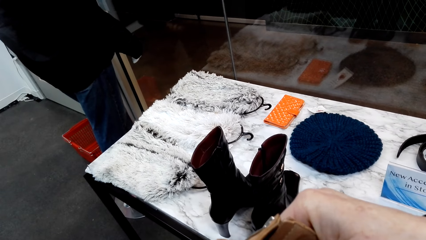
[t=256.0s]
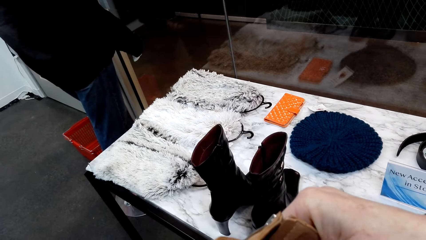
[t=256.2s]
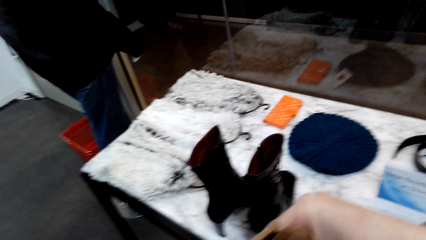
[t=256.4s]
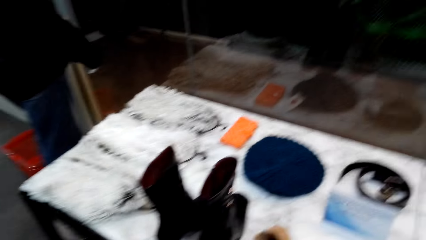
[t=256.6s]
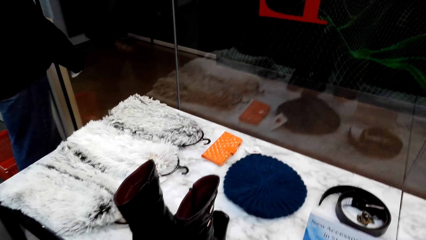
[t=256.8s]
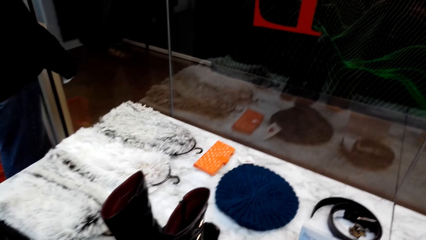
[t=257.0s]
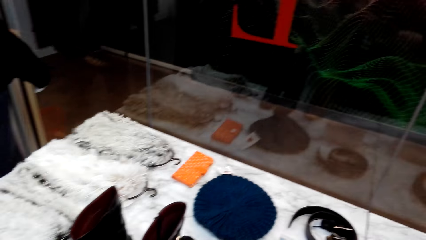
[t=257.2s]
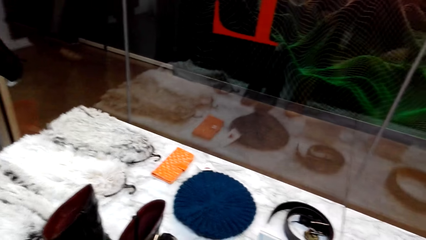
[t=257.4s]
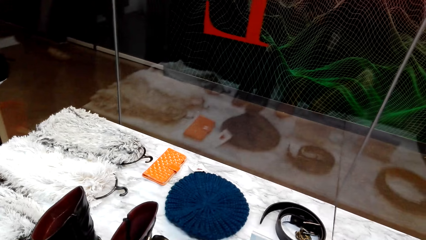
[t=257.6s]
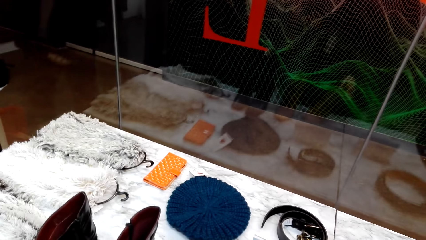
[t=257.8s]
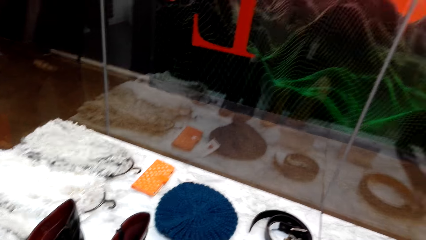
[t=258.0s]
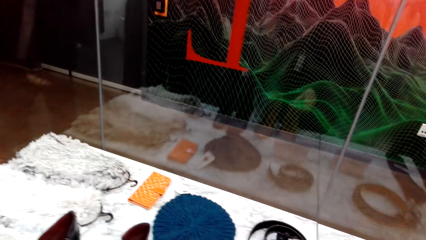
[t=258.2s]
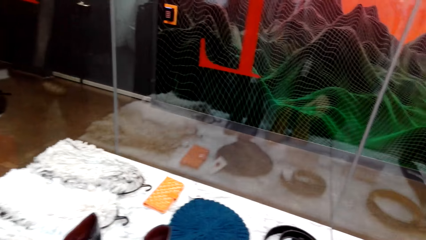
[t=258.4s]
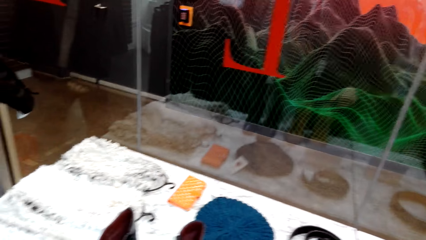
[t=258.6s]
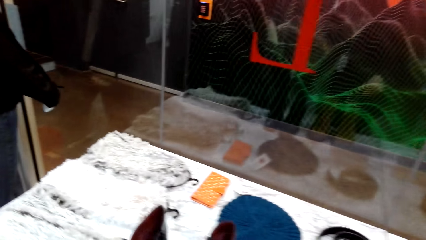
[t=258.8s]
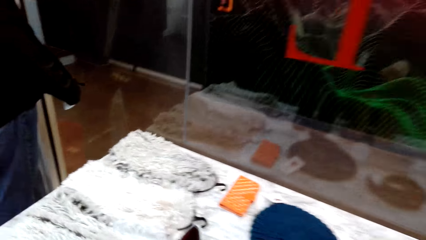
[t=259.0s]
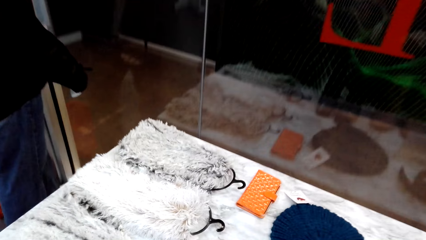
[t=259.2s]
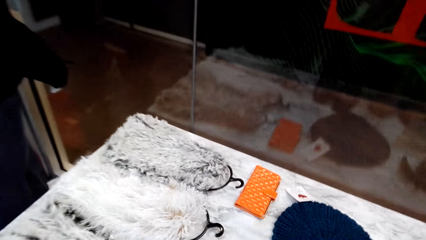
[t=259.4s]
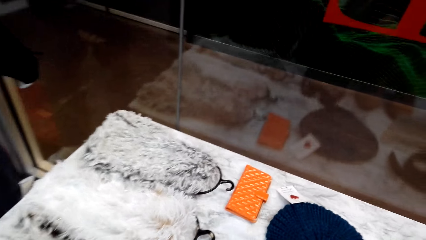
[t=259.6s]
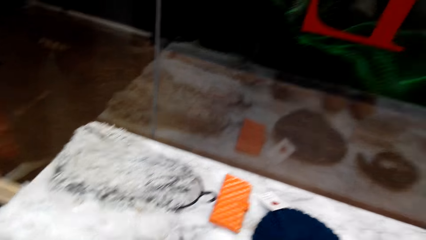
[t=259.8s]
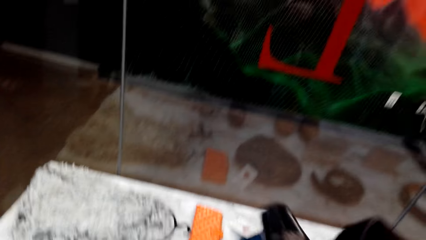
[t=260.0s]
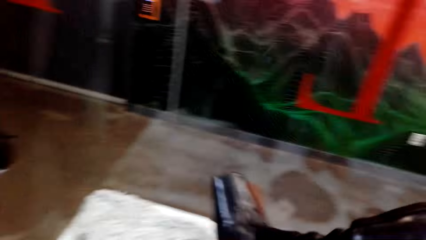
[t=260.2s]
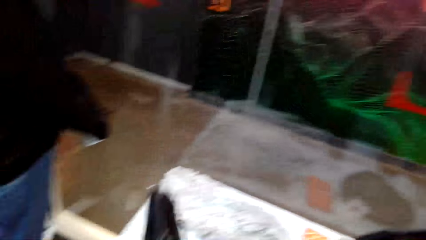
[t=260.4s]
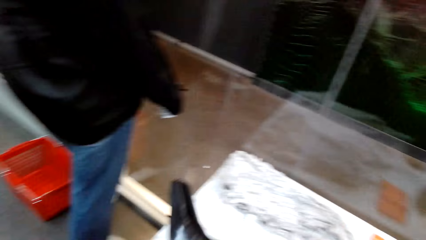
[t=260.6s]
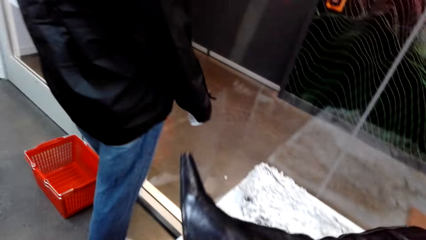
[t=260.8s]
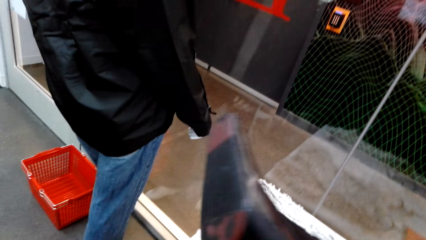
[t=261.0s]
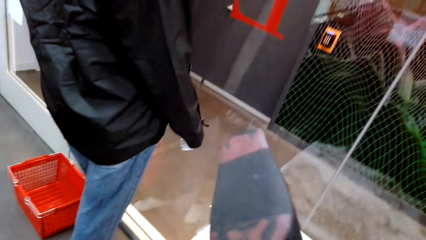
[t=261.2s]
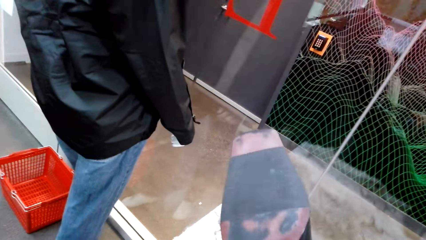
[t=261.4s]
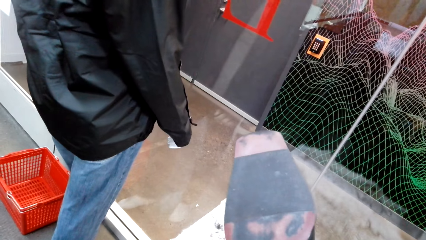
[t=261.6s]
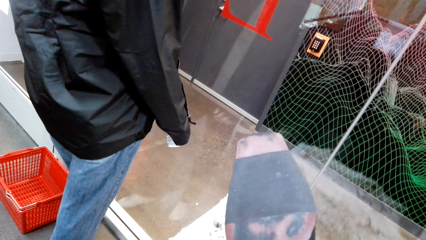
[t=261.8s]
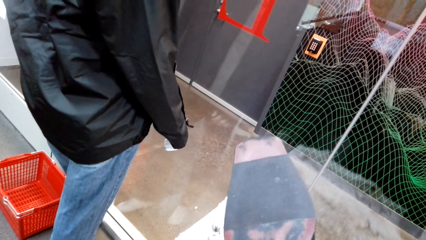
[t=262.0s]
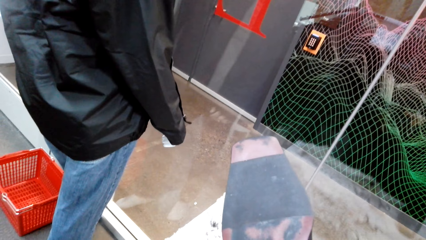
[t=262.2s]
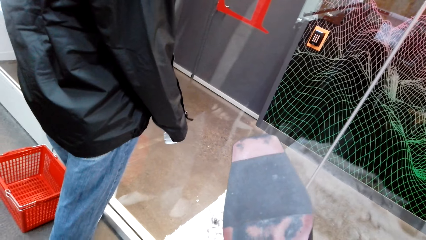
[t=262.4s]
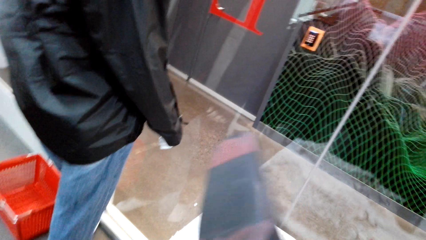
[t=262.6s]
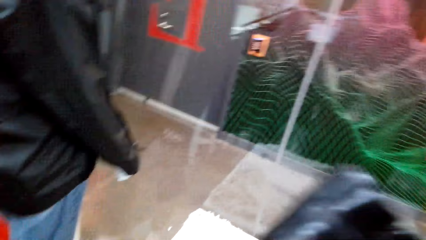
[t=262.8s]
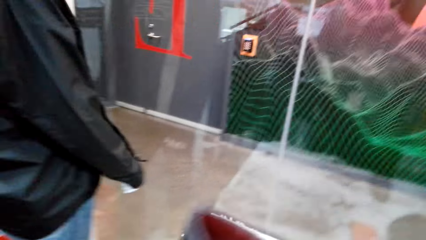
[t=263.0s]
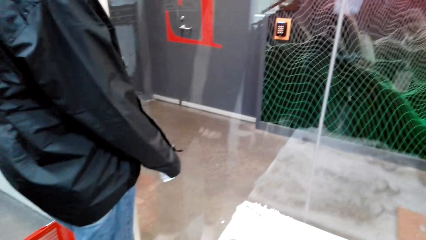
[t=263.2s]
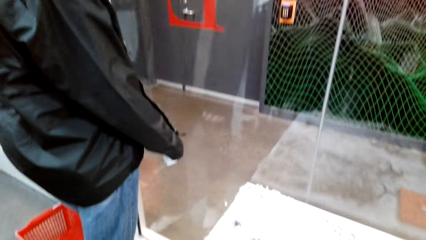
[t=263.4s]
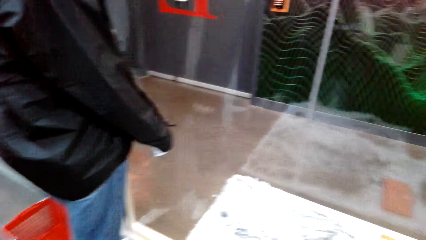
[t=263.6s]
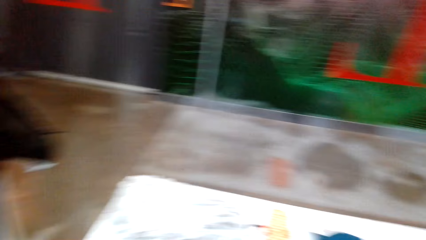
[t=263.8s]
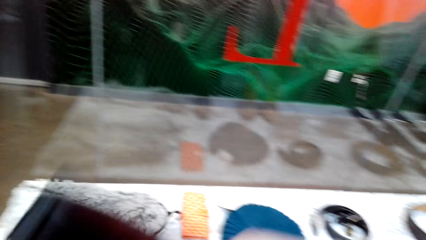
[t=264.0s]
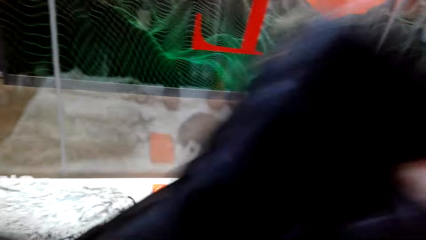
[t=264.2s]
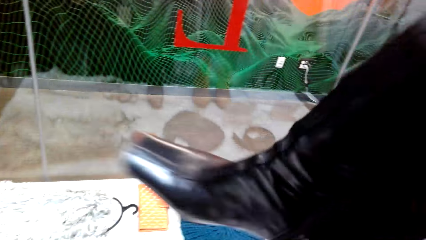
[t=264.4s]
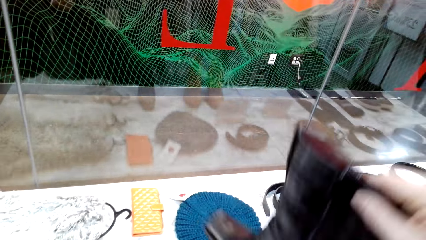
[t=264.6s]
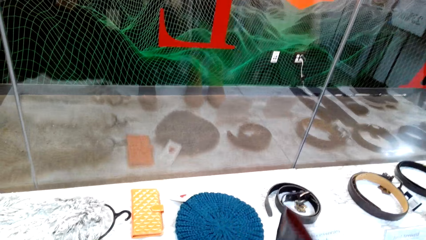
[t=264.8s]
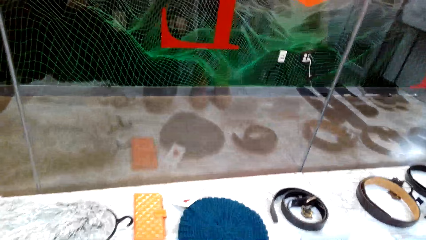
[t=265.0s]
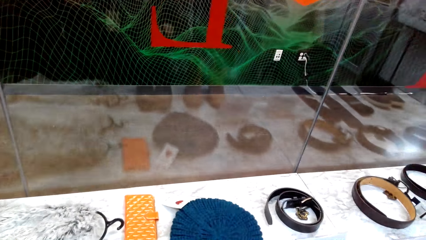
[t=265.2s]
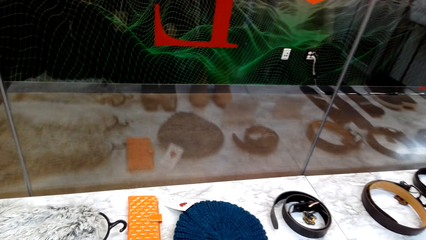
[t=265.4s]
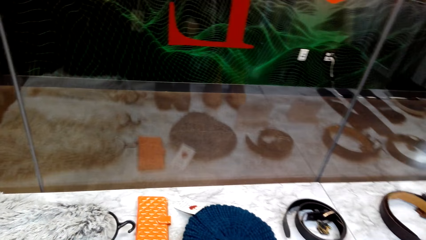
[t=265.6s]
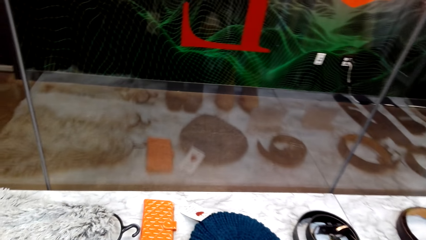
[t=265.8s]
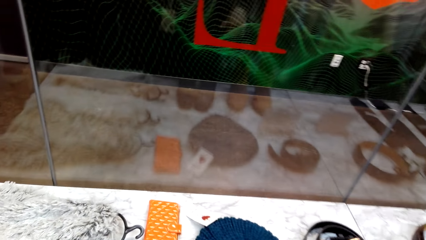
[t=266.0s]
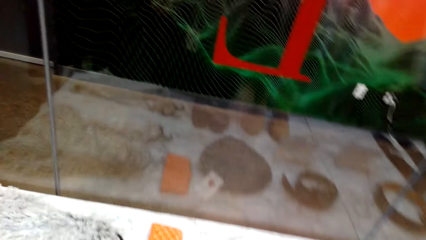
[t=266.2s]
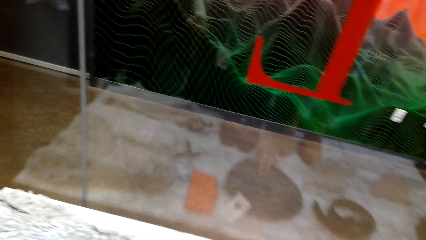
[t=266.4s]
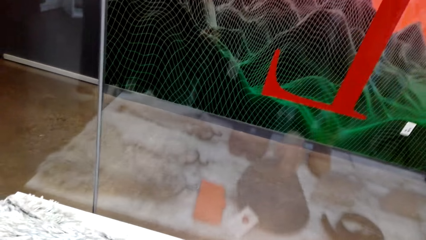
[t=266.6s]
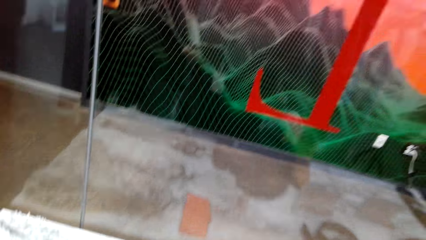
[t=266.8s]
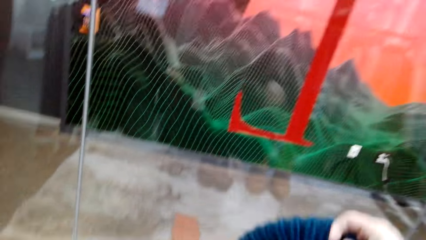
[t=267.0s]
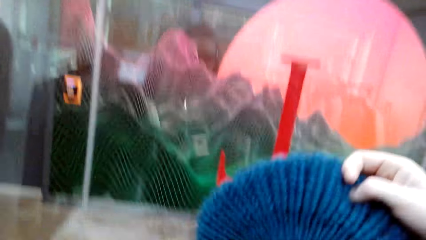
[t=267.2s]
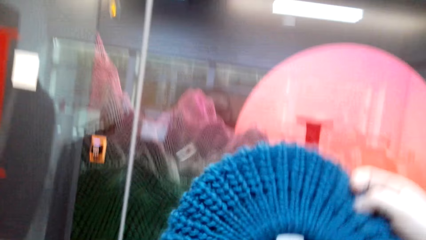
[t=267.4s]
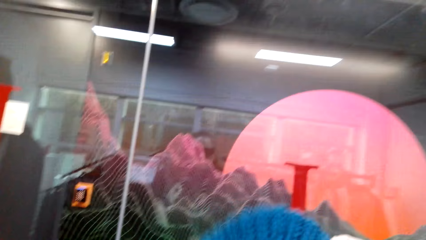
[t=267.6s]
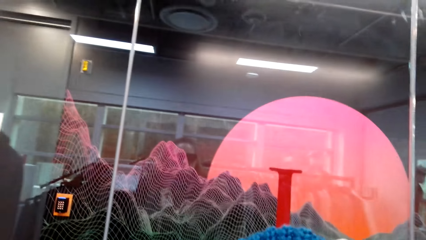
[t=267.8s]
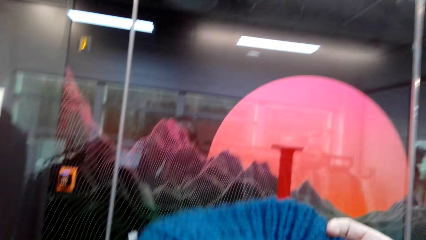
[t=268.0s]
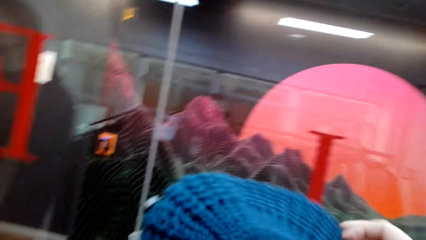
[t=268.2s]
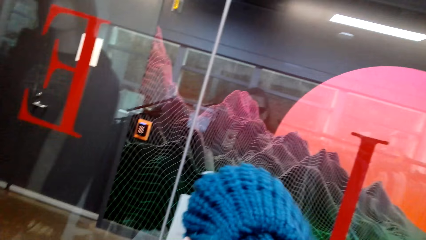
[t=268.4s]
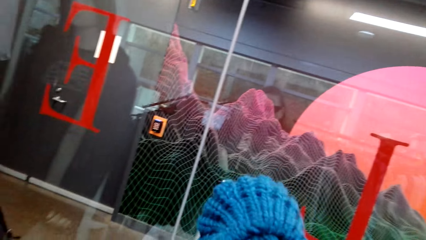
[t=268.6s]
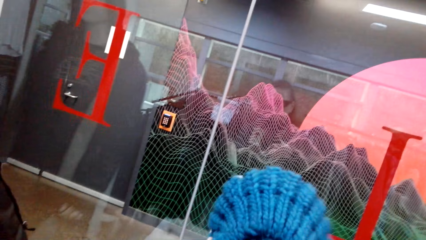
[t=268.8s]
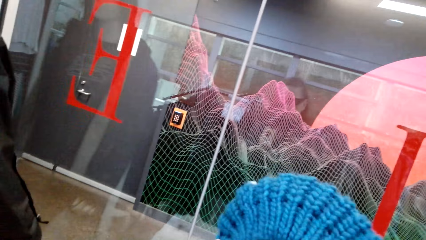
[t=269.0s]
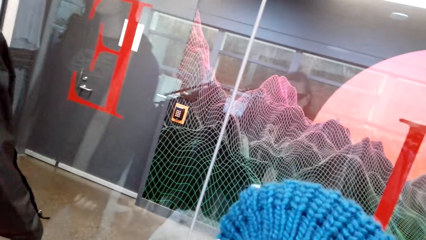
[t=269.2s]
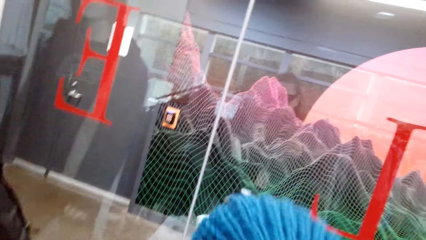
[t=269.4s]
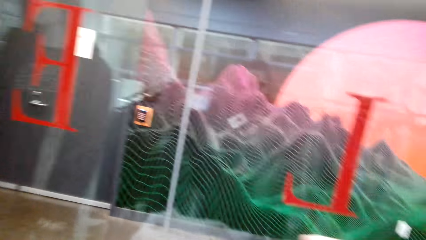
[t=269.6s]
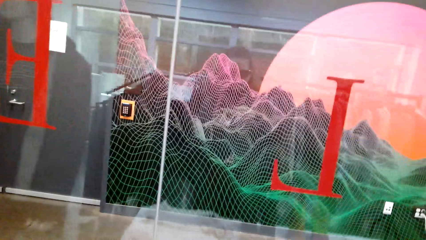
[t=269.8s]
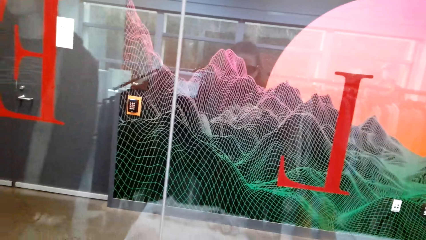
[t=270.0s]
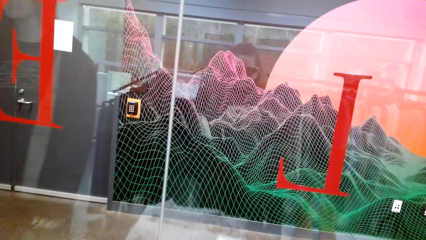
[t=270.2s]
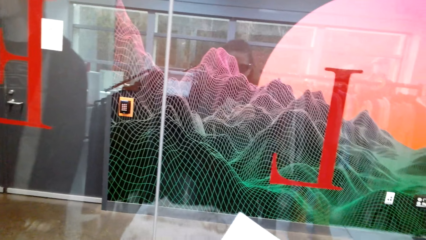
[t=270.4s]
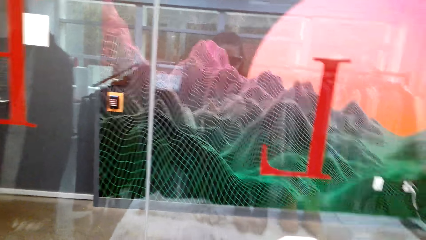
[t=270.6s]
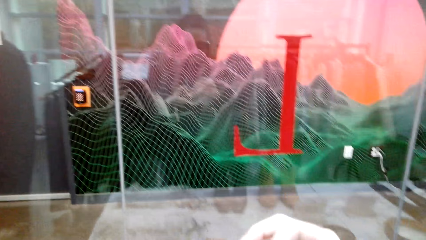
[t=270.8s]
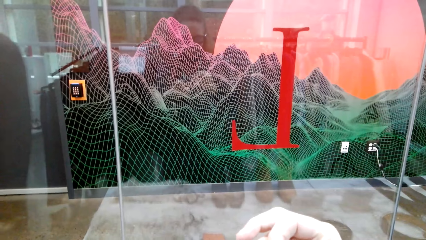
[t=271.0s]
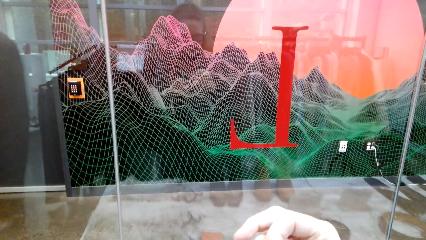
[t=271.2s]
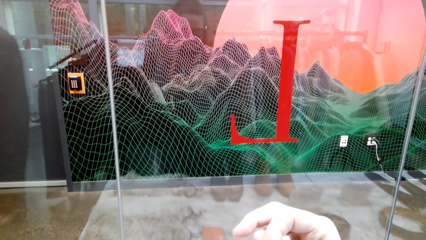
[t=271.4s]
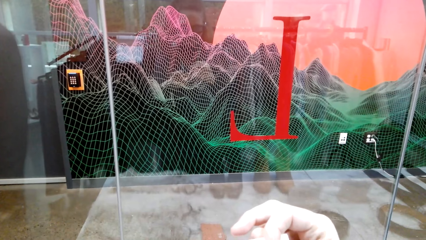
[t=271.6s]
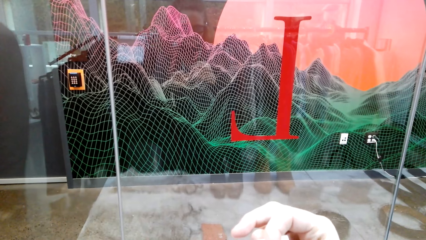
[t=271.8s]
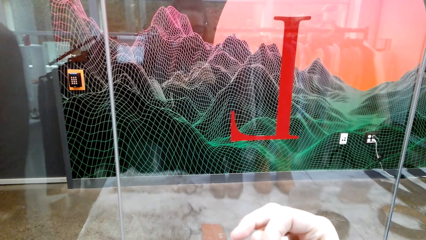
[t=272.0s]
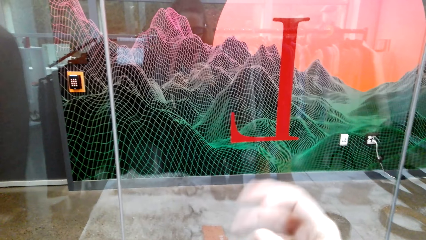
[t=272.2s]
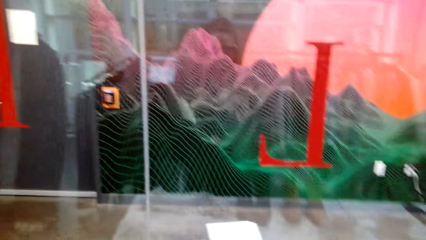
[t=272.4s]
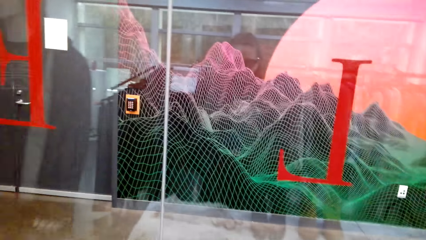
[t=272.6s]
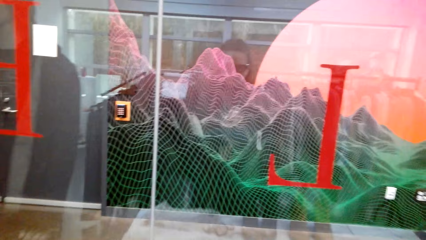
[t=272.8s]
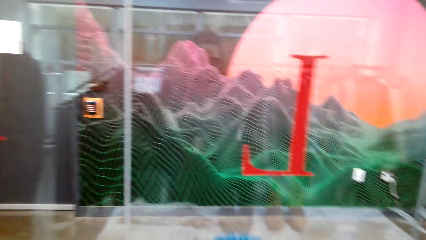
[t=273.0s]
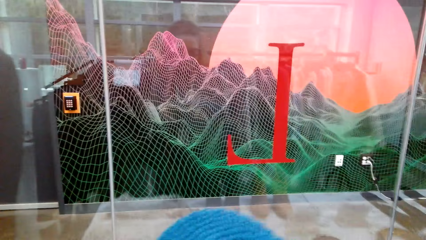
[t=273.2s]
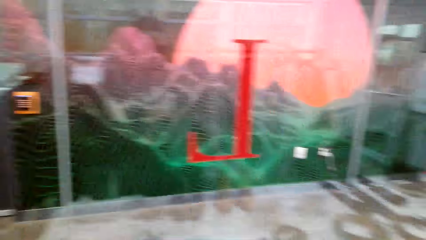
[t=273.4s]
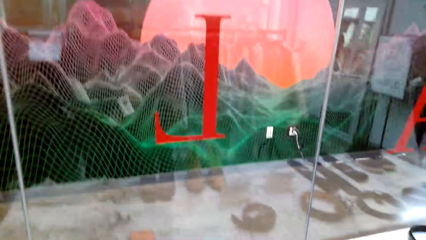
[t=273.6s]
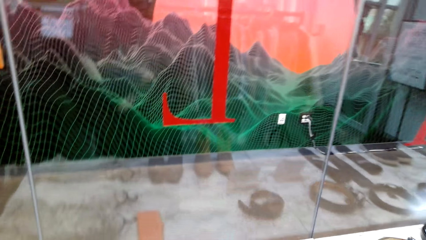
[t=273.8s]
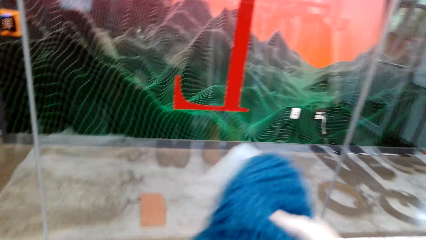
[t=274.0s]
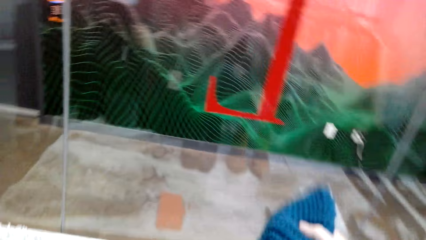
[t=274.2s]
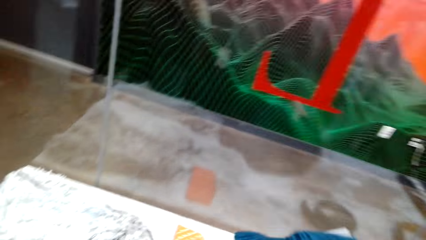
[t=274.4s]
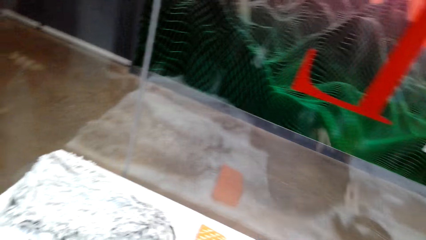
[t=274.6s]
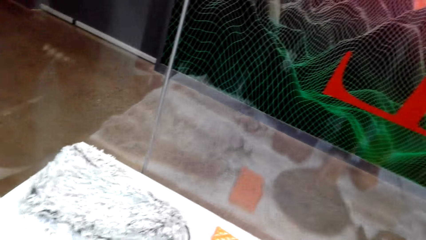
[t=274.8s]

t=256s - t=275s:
The camera wearer places a shoe on the display table. They pick up the shoe on the display table. They place the shoe on the display table. They pick up a hat on the display table. They look at the hood. They hold the hat in the store. They stand in the store.
